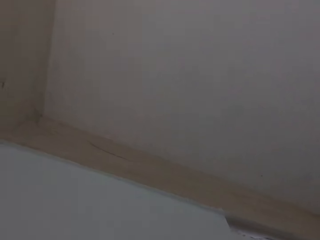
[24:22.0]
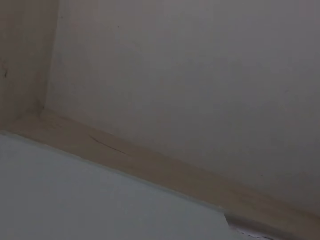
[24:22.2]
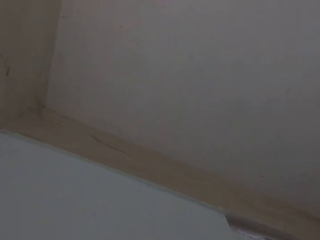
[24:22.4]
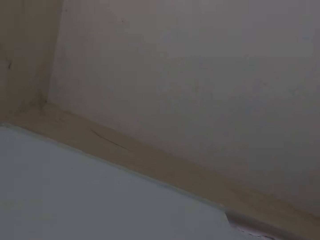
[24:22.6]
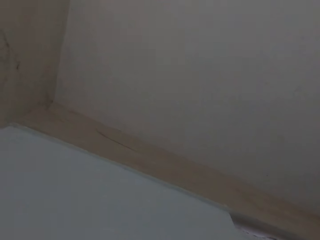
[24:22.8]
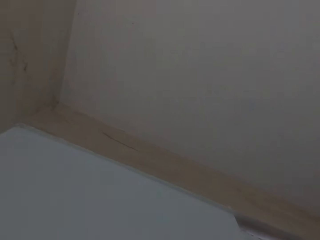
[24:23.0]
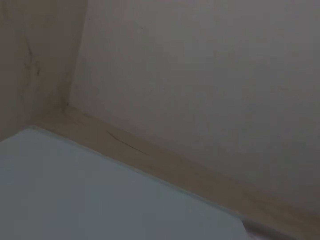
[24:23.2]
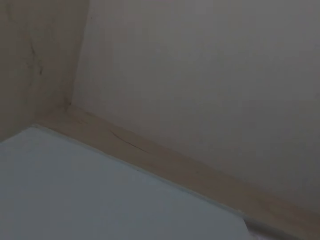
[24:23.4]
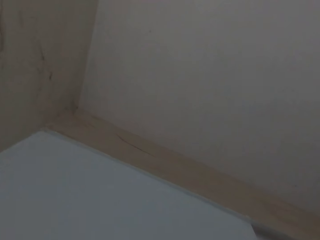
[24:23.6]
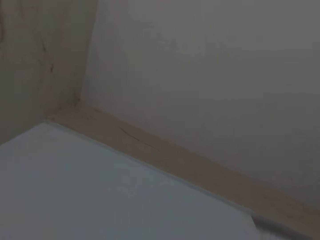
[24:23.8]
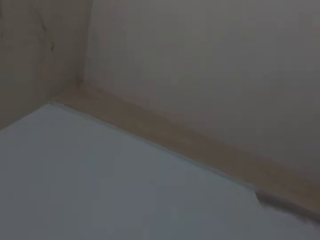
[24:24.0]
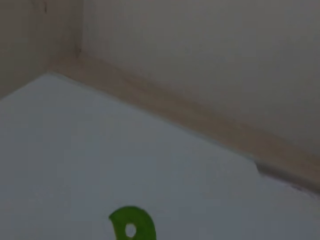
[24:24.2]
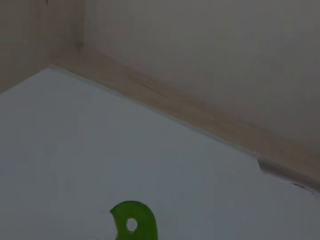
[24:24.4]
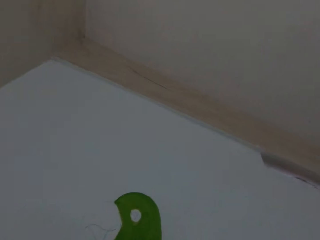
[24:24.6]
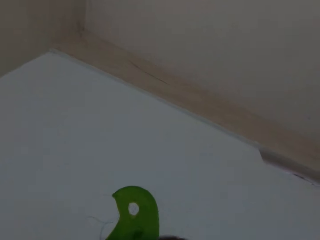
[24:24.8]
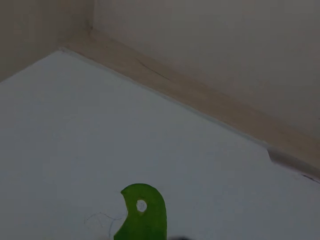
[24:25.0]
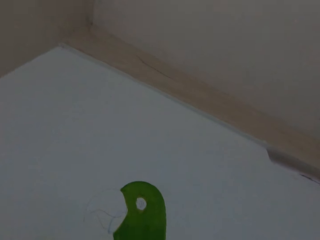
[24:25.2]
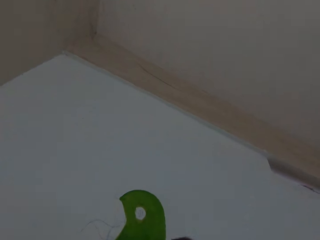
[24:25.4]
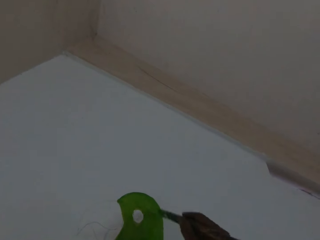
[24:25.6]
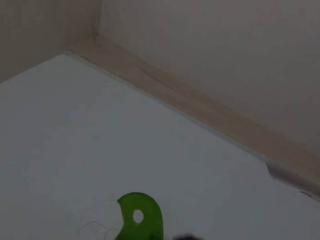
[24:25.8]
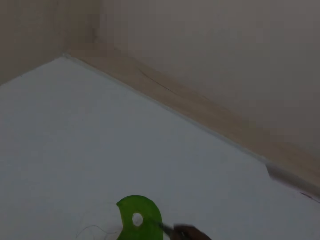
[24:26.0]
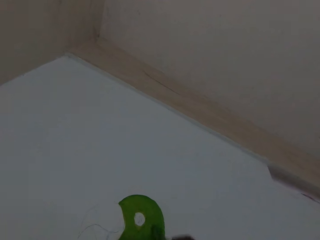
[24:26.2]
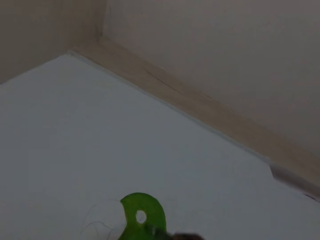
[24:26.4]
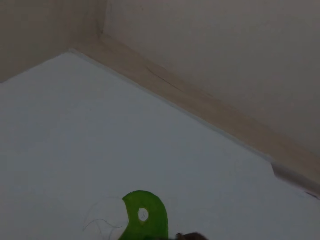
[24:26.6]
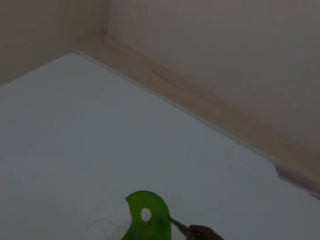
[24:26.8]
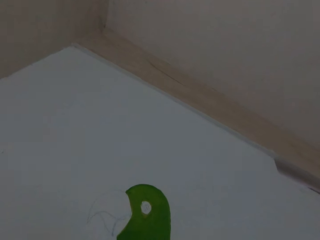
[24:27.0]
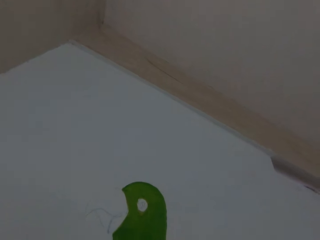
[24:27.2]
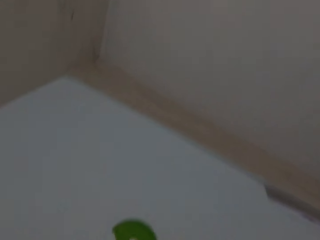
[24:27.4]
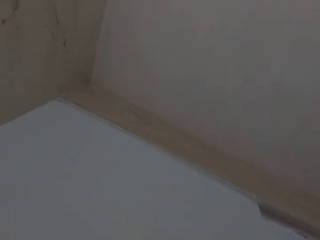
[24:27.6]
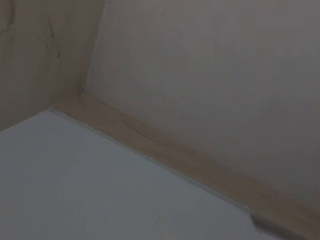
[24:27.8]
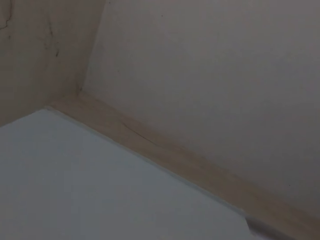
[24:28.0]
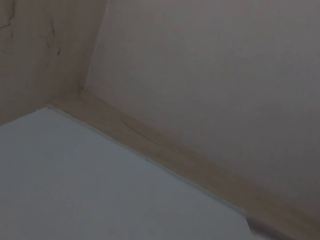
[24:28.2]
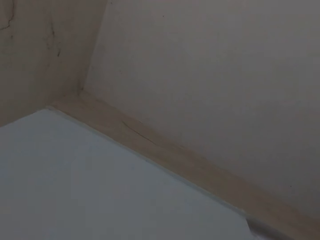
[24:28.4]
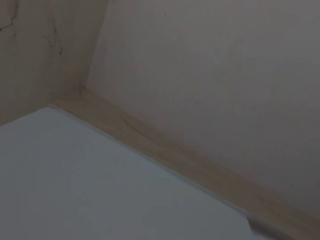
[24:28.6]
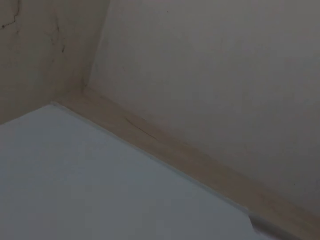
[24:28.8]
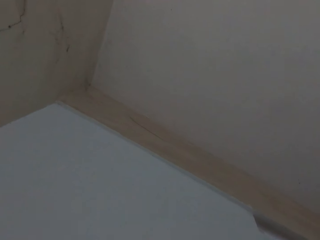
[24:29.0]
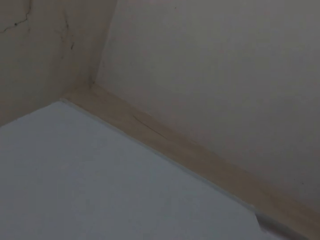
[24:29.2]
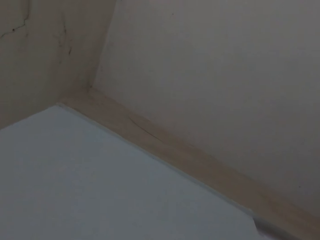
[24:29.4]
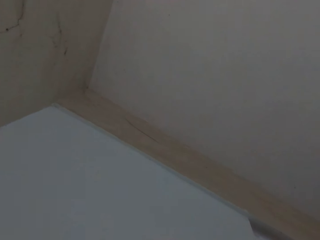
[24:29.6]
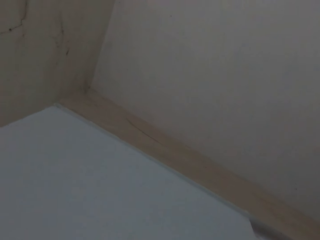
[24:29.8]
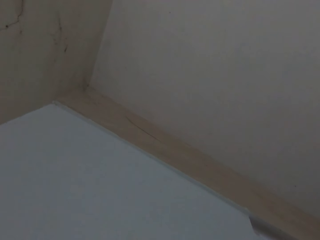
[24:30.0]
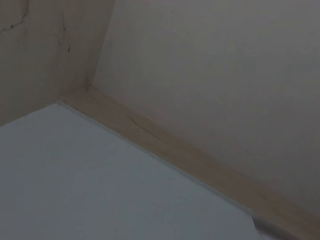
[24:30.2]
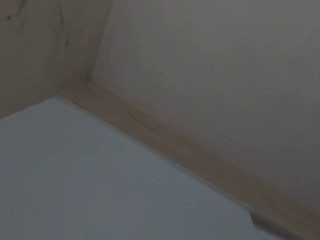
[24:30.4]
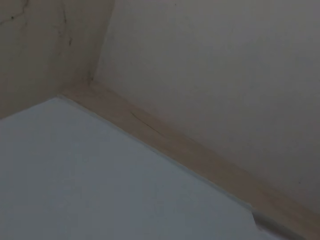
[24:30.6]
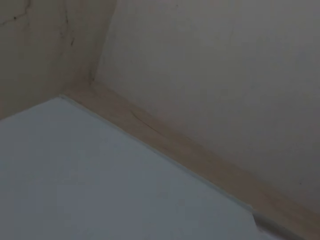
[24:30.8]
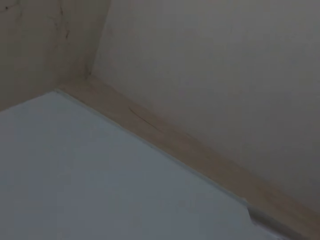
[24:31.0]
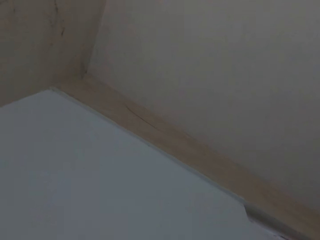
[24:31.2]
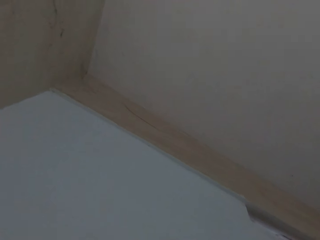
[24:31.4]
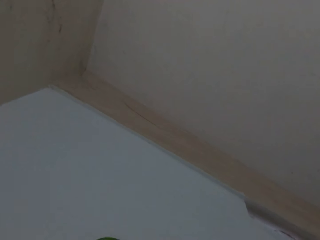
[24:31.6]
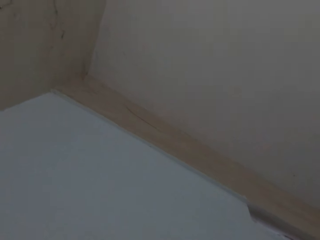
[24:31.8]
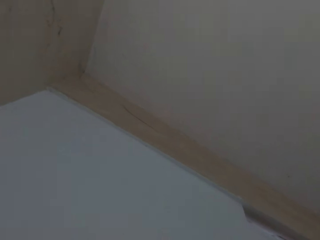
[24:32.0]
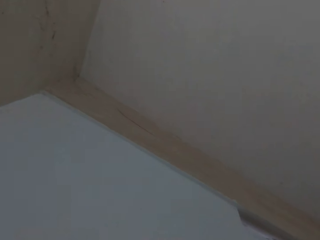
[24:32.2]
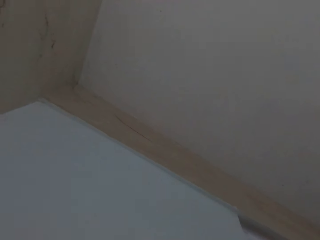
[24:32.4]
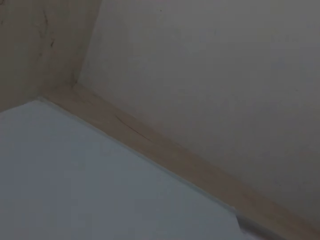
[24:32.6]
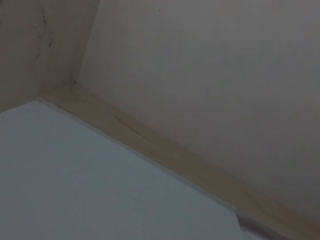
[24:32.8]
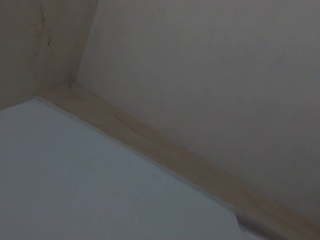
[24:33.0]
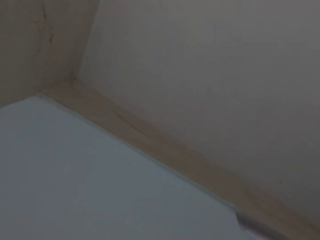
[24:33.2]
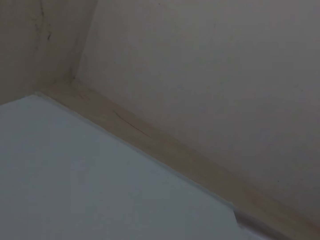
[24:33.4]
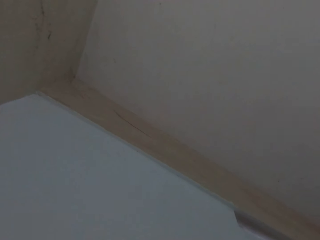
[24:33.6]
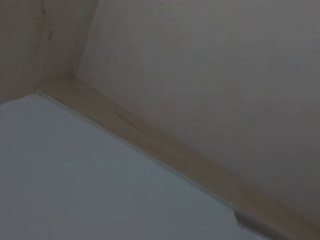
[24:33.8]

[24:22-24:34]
The camera wearer draws on the wall with the brush in his right hand. He paints the art on the wall with his right hand.

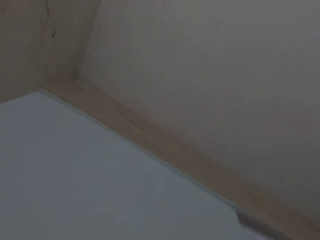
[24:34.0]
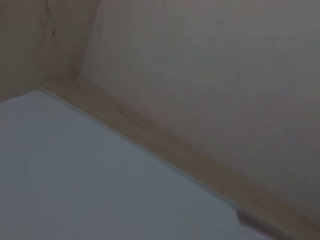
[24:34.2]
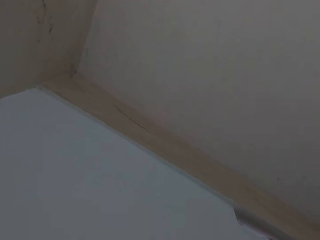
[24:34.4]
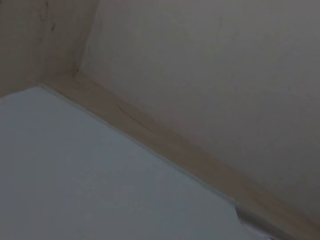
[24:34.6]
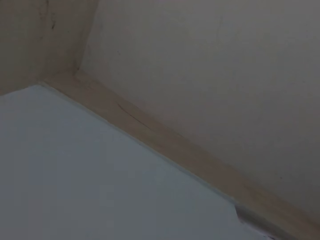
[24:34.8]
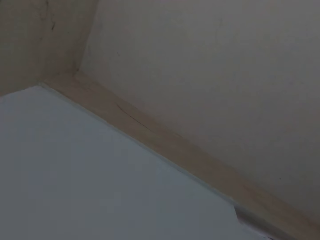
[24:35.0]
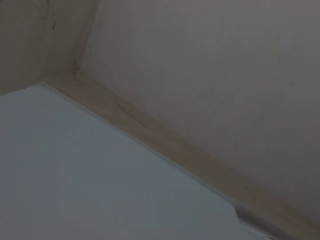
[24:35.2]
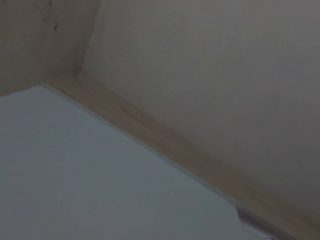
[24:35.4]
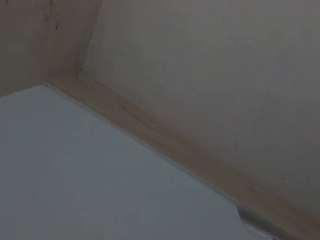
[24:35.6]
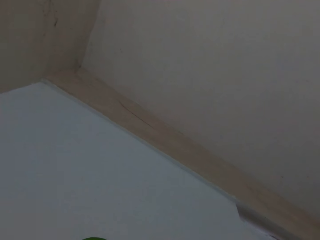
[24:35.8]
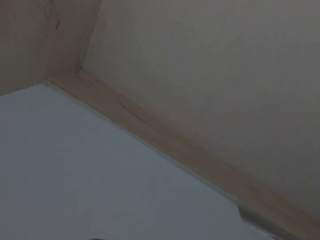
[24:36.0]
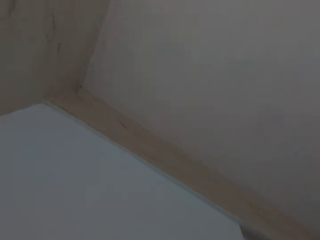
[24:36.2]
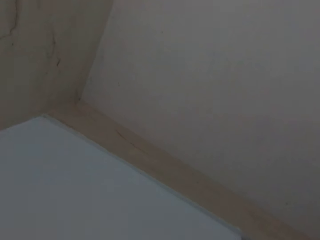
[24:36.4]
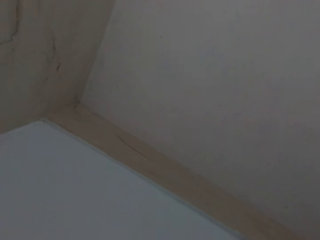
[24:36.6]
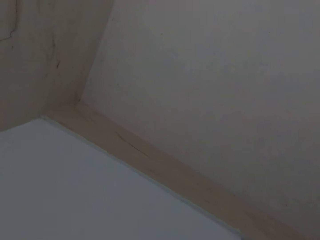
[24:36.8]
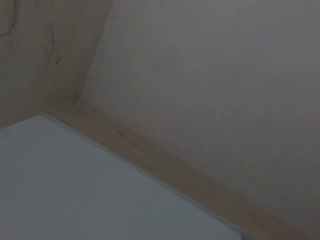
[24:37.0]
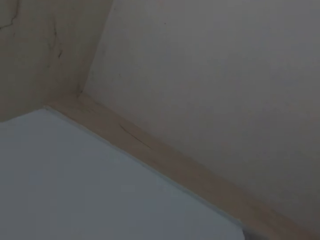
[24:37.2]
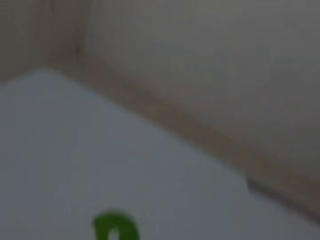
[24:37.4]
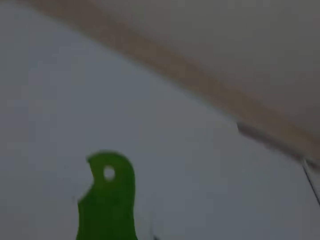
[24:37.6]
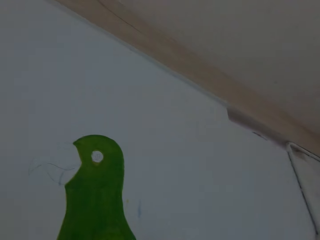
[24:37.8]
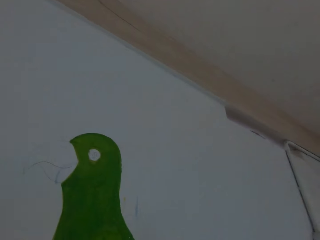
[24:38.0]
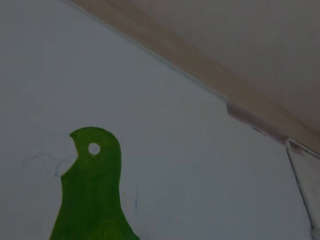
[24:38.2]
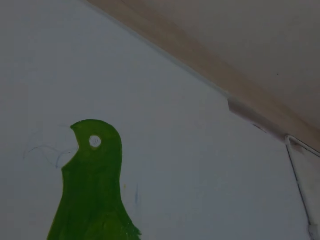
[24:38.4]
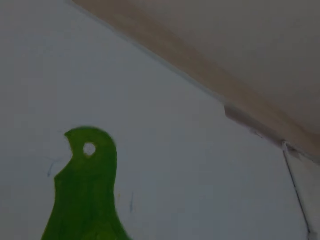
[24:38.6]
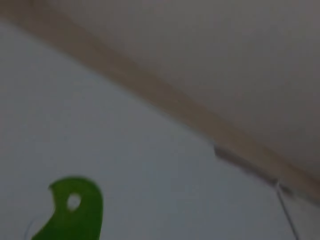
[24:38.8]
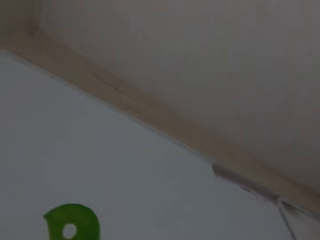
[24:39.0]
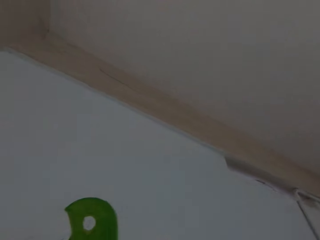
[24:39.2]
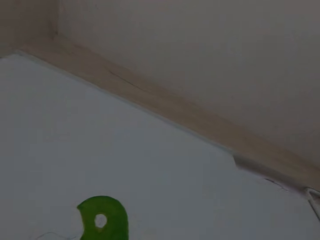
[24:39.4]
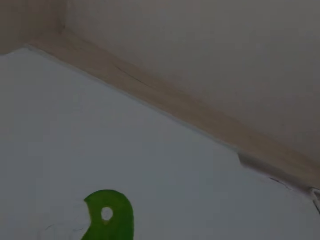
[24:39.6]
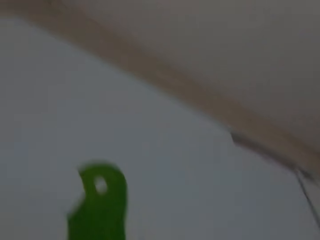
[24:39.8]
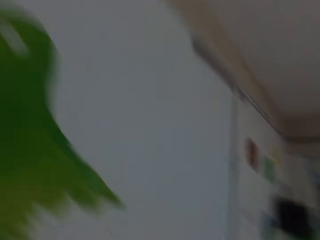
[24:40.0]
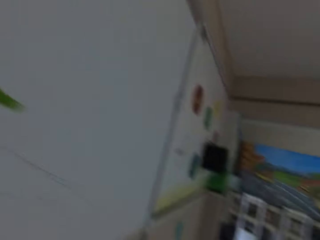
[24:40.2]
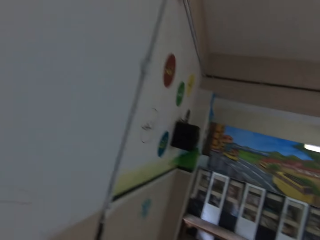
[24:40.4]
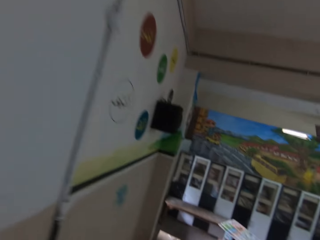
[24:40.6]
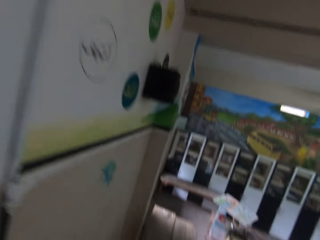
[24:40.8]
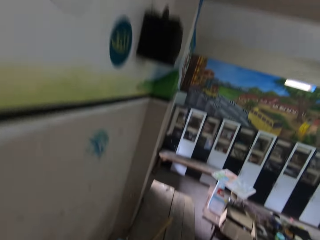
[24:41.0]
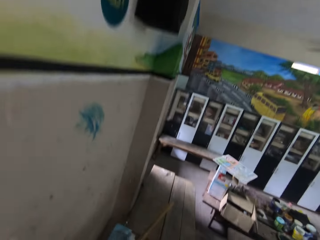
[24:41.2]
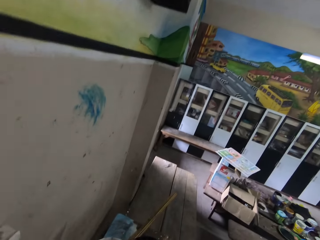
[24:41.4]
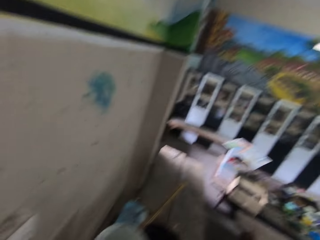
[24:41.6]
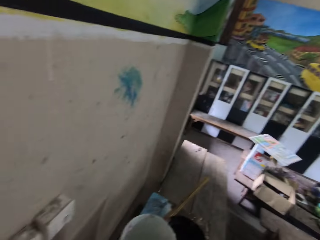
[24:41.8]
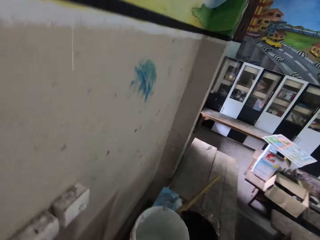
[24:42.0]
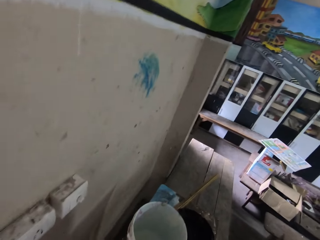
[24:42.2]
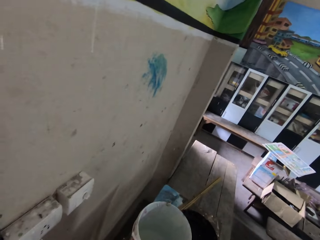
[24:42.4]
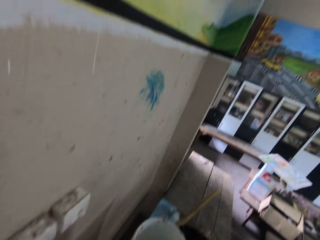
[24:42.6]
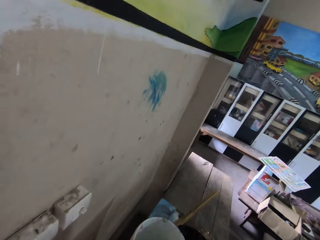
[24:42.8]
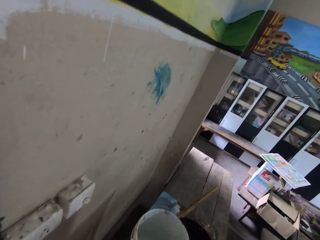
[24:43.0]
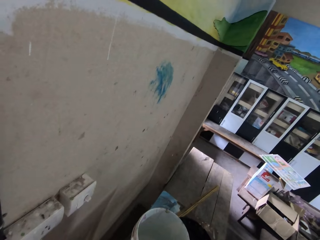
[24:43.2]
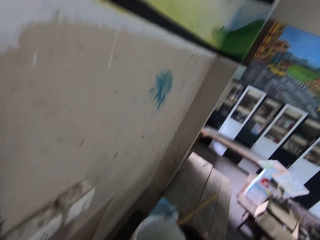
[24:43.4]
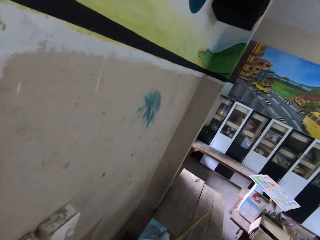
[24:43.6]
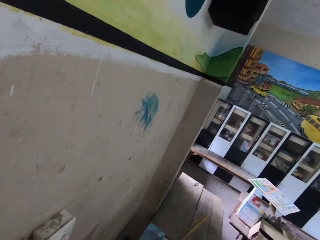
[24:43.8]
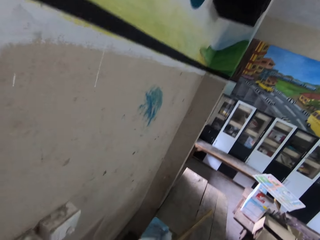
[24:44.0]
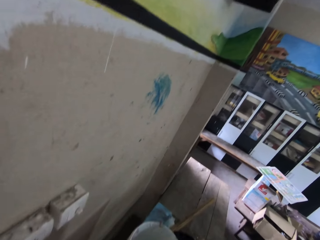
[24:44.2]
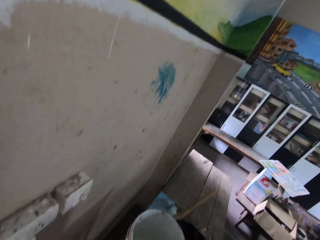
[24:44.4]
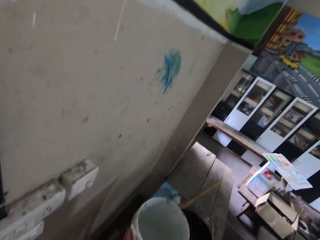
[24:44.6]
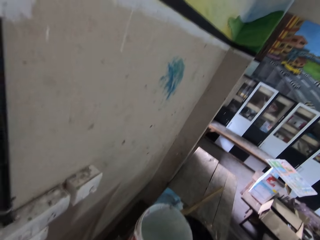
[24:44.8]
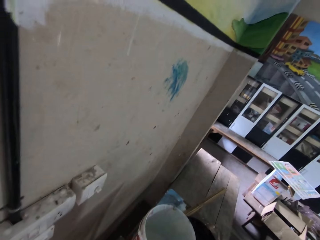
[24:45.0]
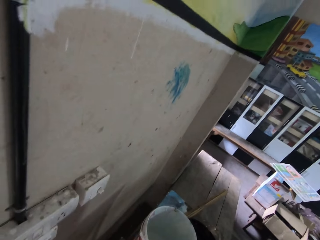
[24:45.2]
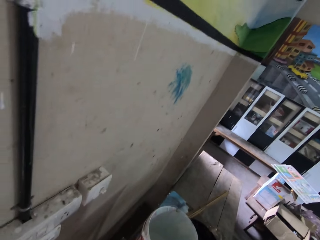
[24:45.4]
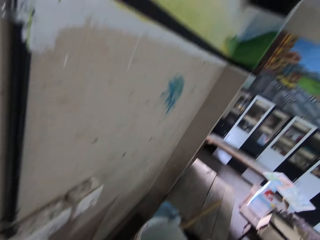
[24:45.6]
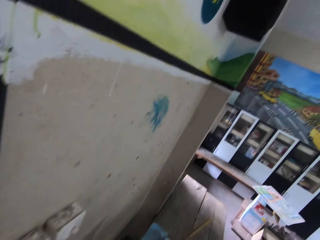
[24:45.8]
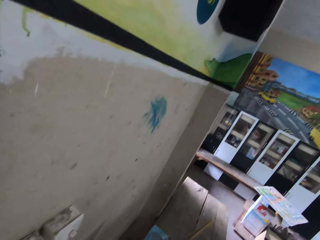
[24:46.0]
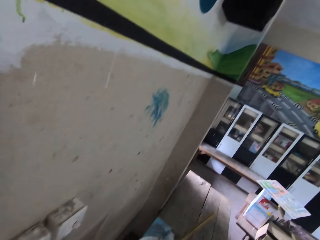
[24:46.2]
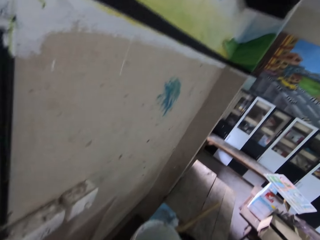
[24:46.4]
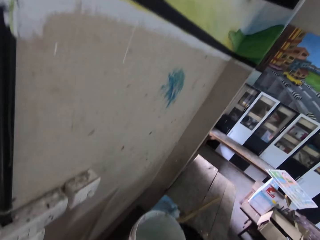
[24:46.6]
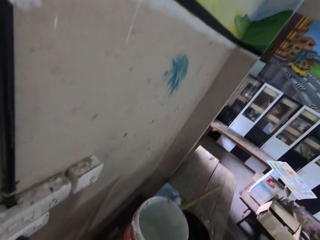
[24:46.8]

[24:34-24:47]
The camera wearer dips a paint brush inside the paint.
